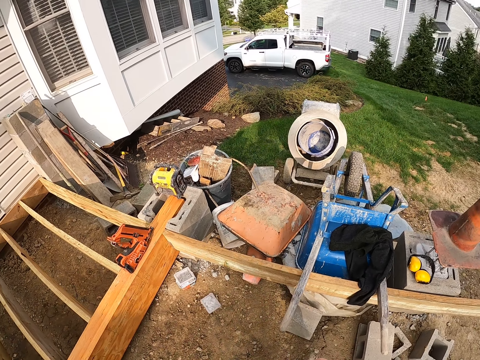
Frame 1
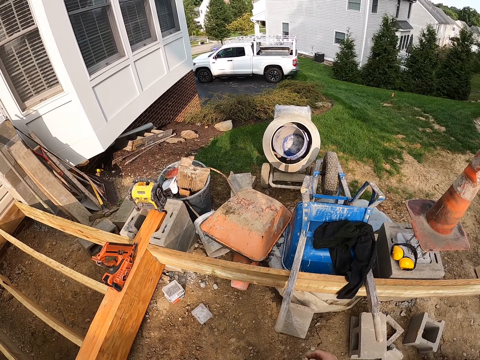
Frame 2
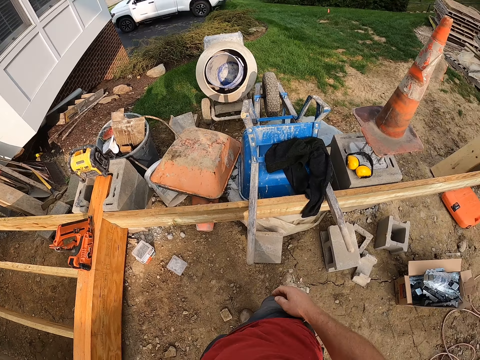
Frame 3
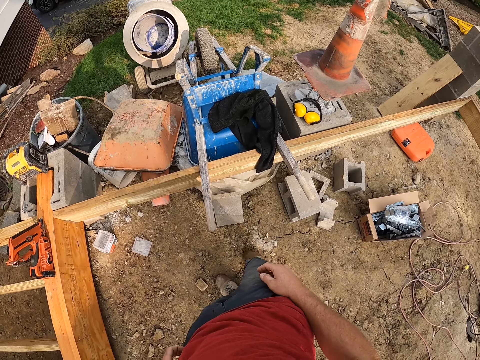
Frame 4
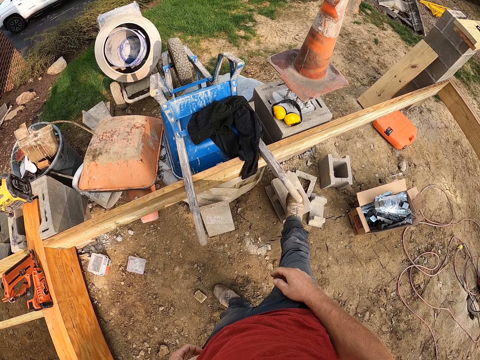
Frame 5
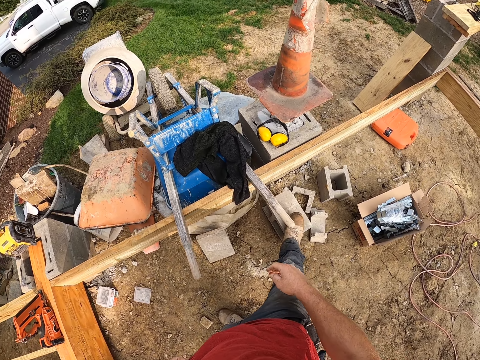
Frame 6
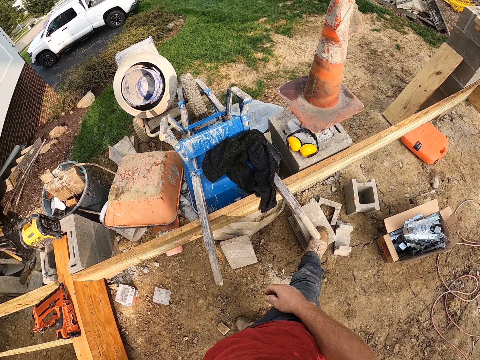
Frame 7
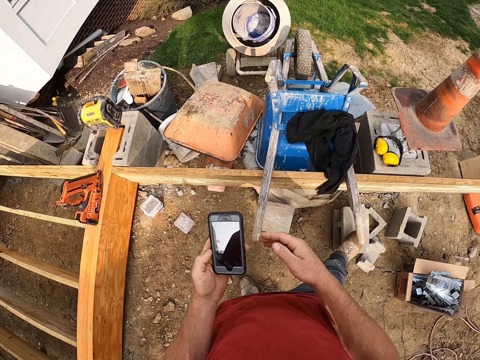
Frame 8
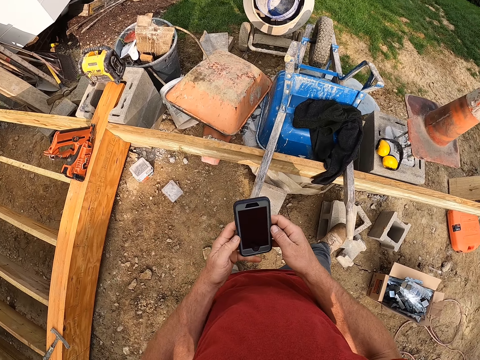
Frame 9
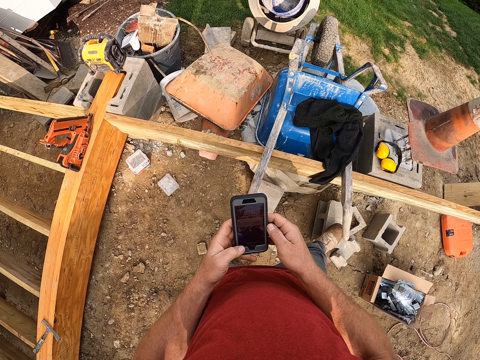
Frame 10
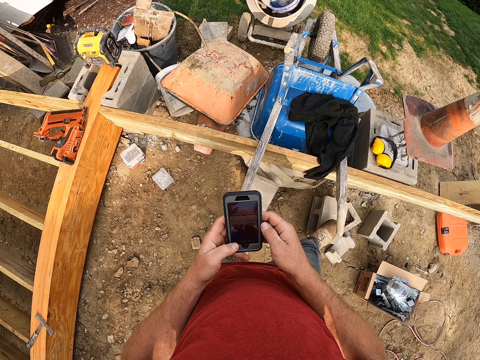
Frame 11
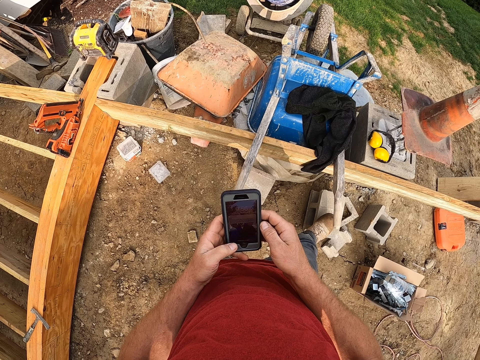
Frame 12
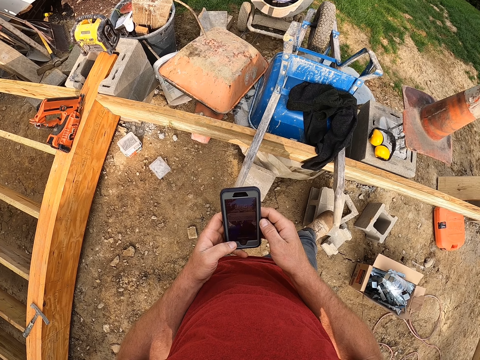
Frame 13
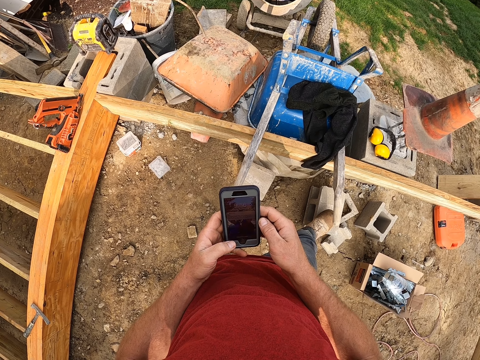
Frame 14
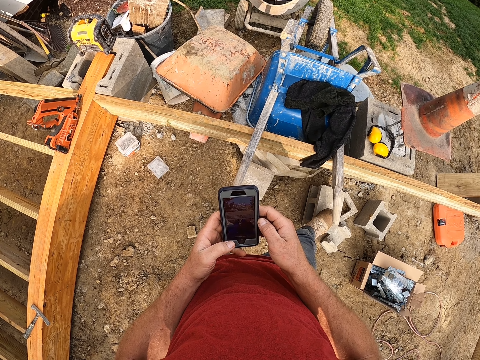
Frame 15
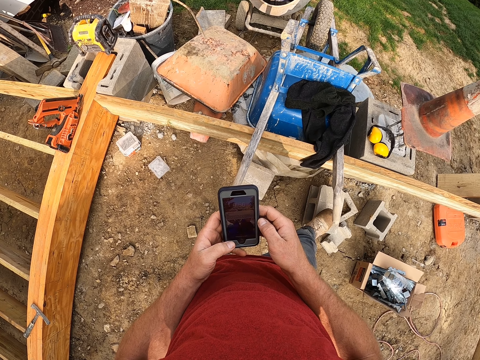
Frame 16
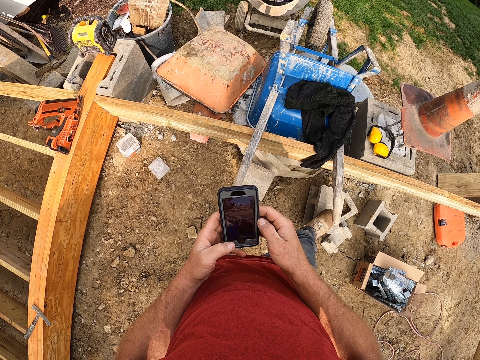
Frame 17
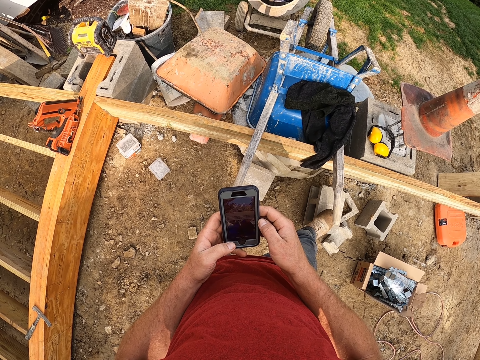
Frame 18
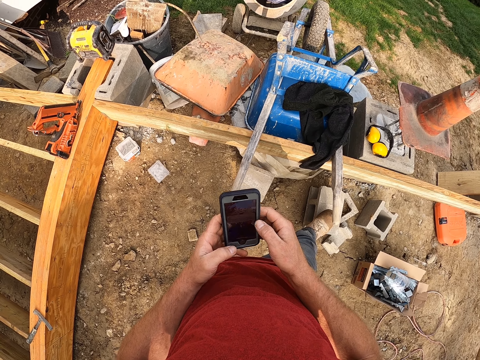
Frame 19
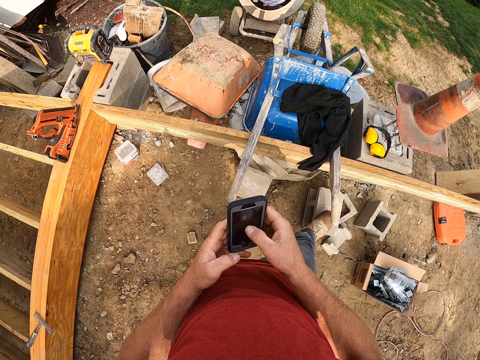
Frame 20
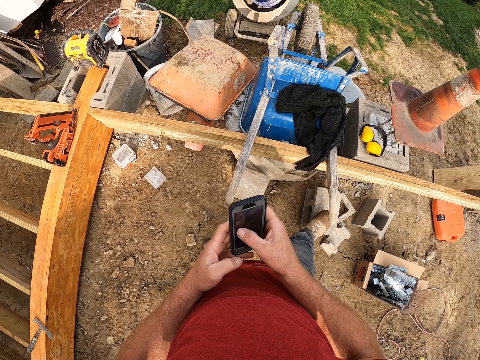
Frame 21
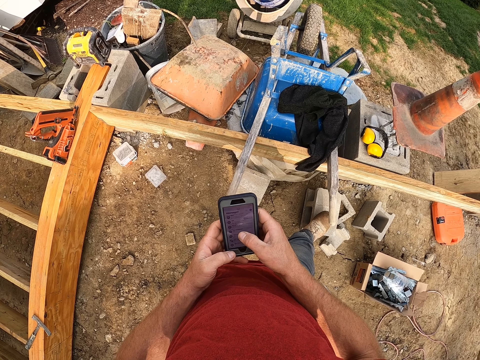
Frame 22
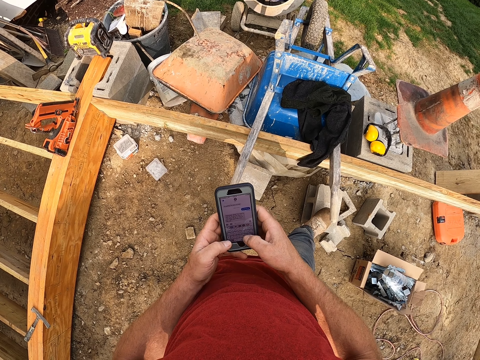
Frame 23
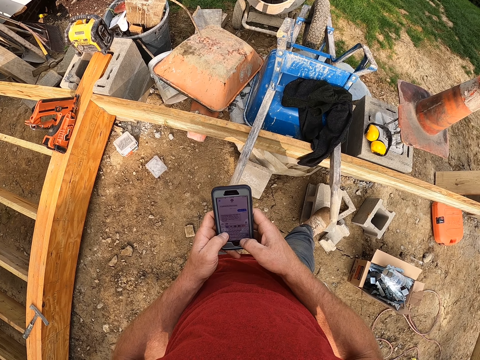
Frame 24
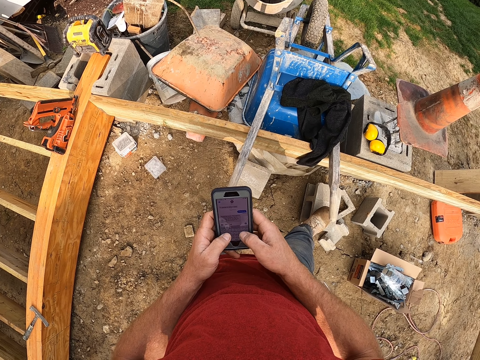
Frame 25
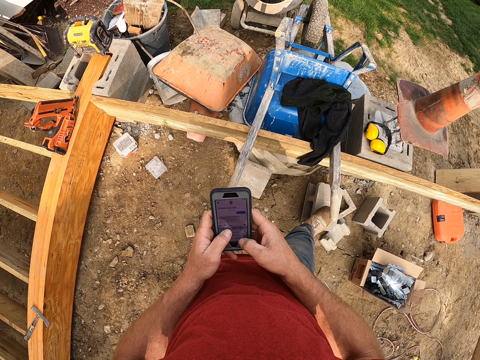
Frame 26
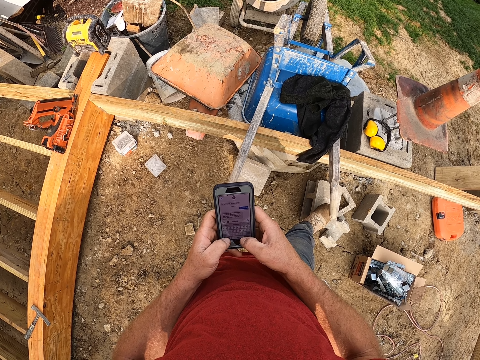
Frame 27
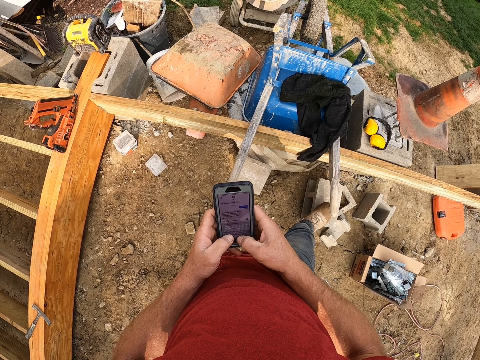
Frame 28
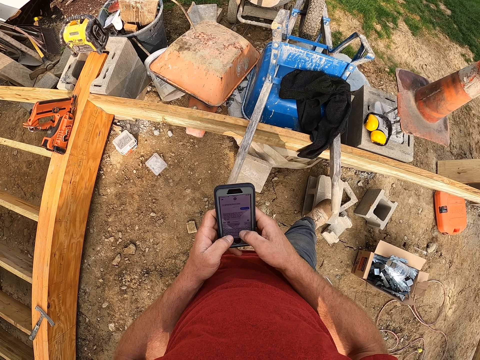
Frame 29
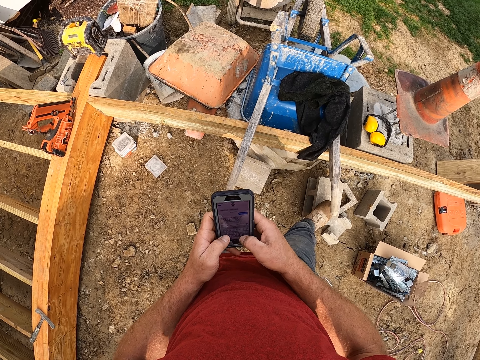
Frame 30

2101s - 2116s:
The camera wearer takes out the phone from his pocket. He holds the phone. He operates the phone. He operates his phone.

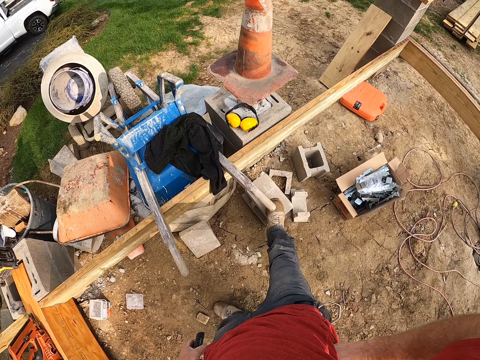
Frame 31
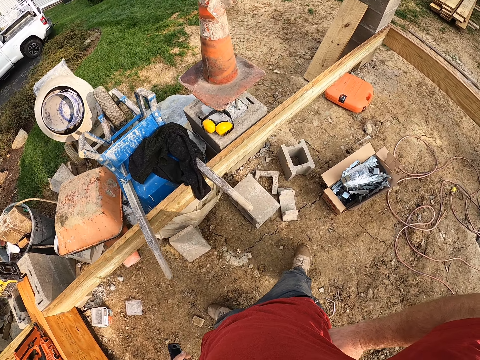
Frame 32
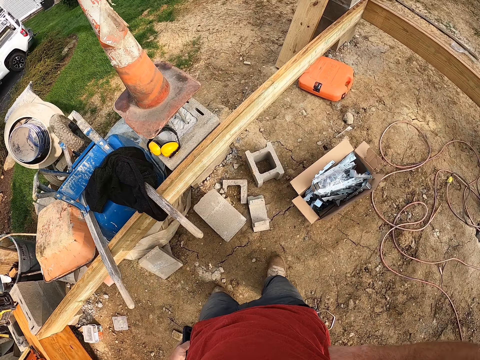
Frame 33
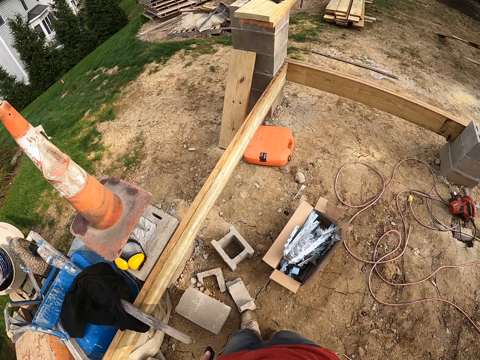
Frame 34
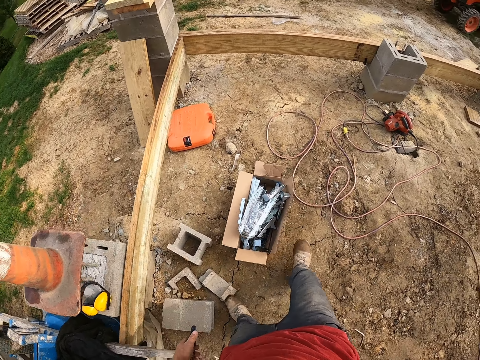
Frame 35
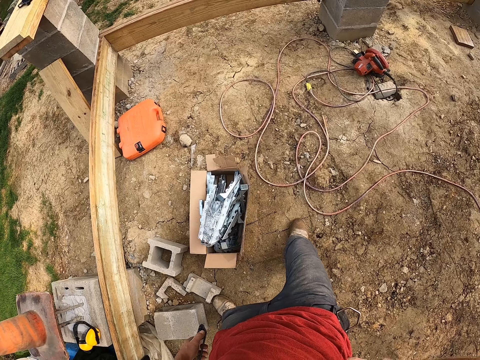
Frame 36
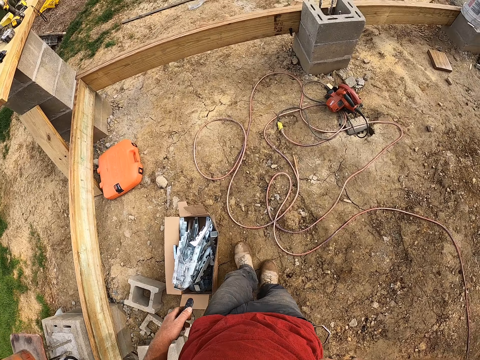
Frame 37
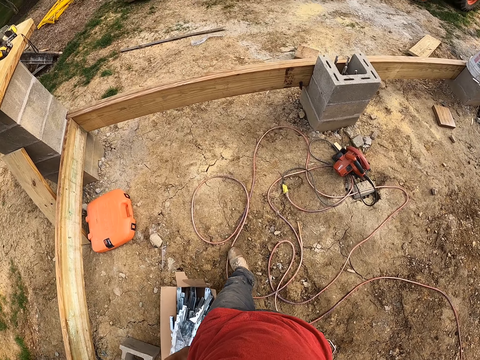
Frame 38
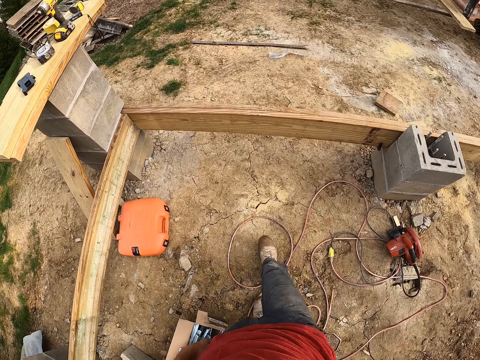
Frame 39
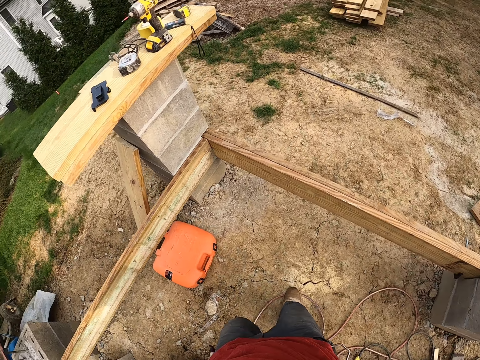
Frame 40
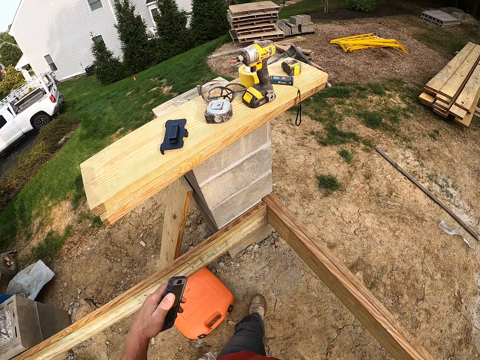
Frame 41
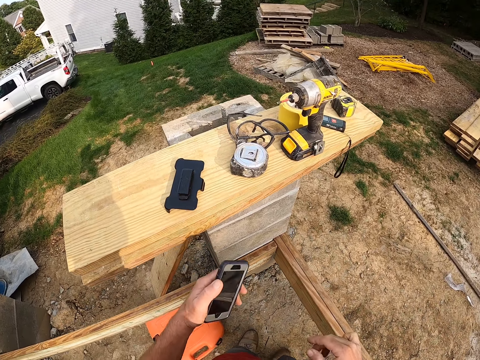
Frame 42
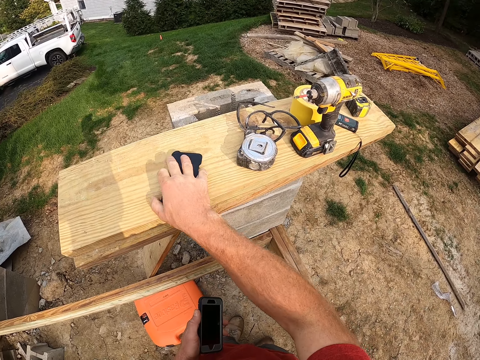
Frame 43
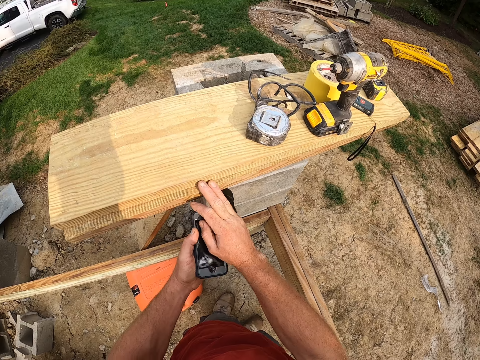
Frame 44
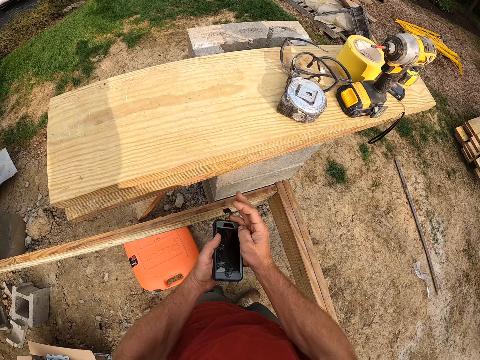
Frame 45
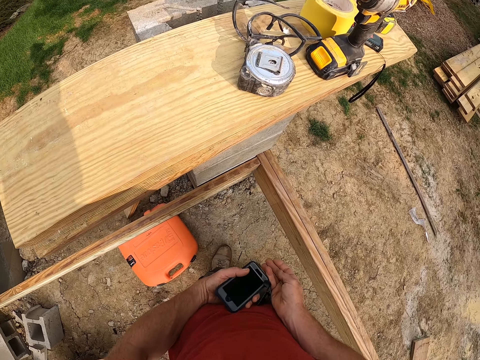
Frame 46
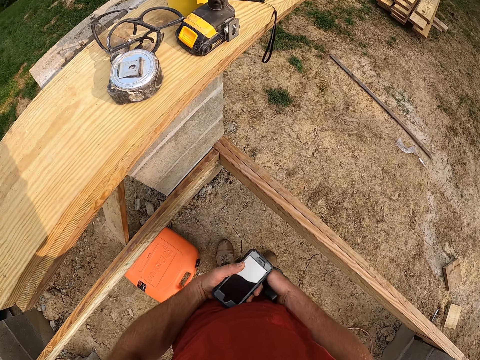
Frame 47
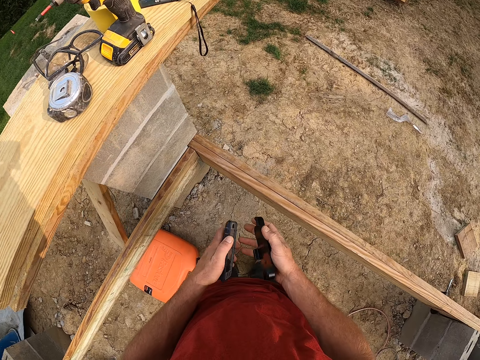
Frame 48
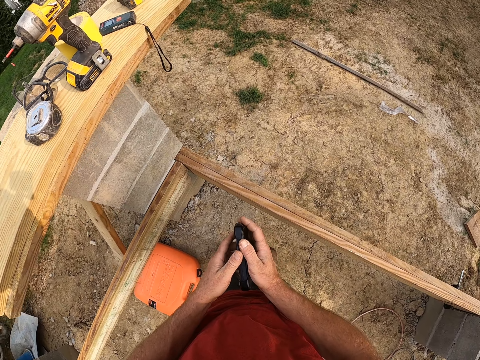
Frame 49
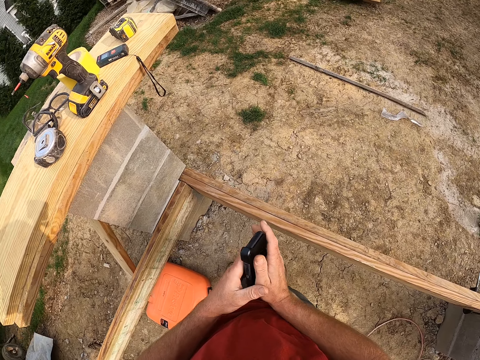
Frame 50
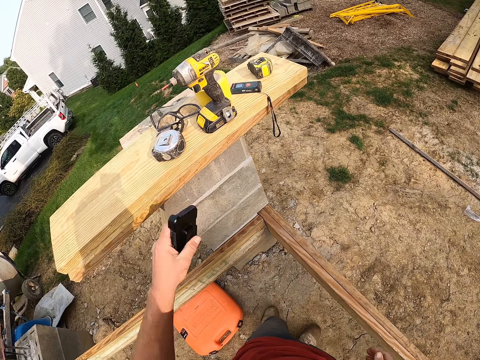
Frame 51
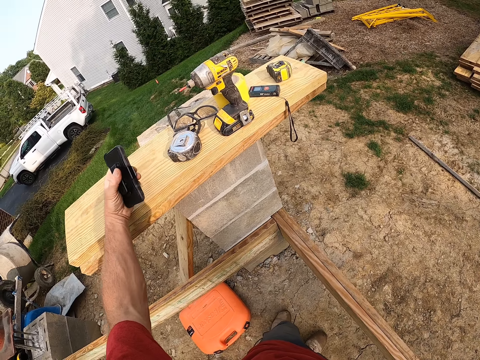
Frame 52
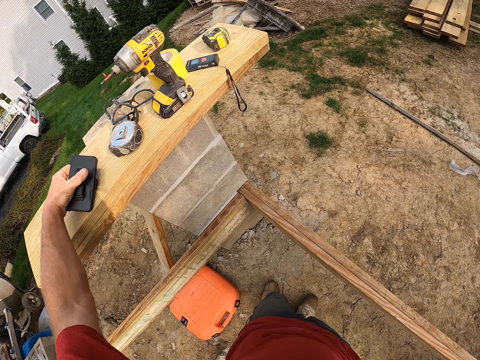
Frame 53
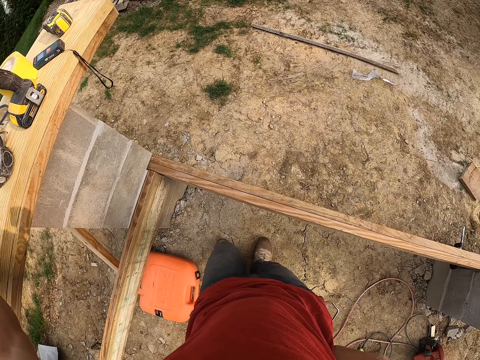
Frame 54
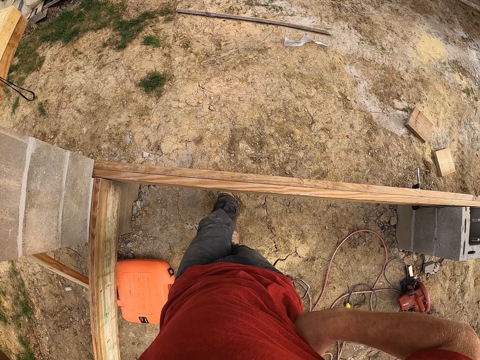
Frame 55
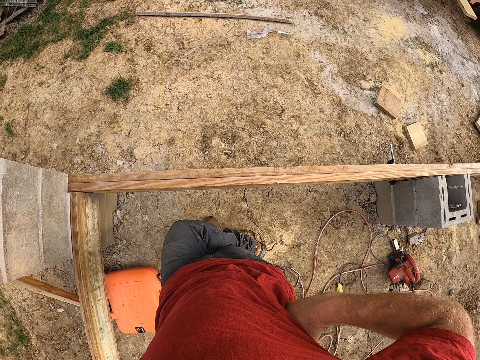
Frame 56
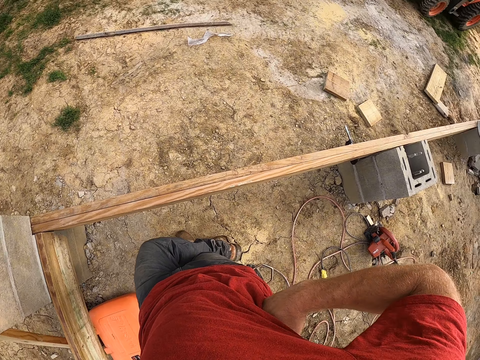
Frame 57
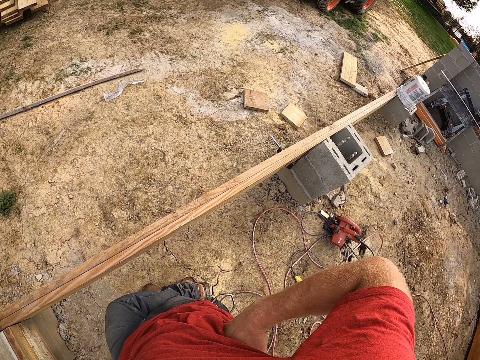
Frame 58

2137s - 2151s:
The camera wearer walks around the construction area. They walk towards the wooden plank. They pick up the case from the wooden plank. They place the case on the phone. They place the phone on the table or on top of the wood.
